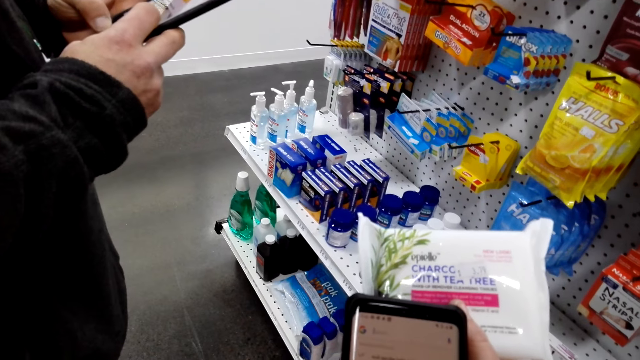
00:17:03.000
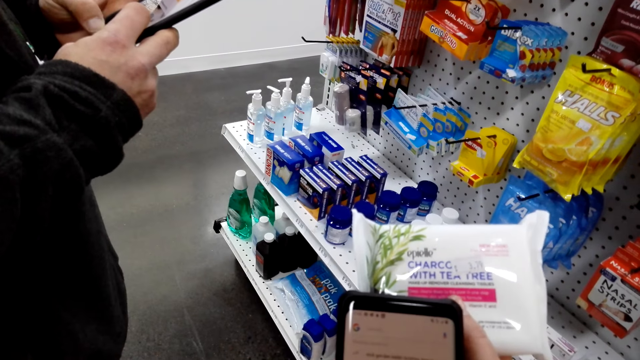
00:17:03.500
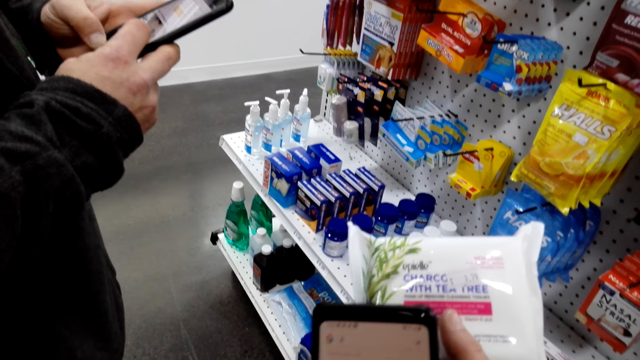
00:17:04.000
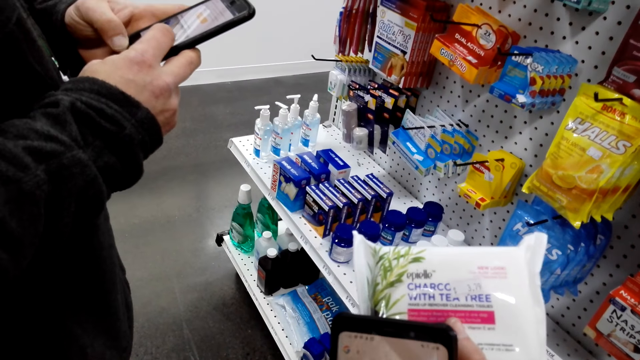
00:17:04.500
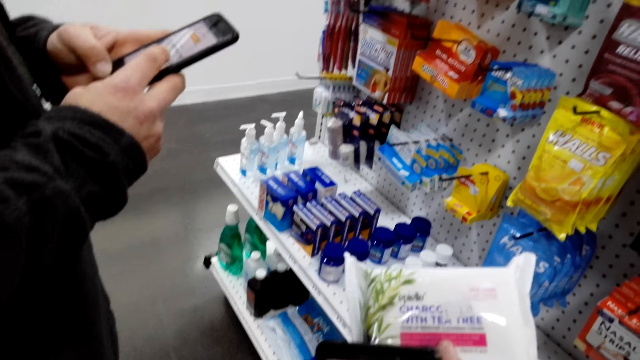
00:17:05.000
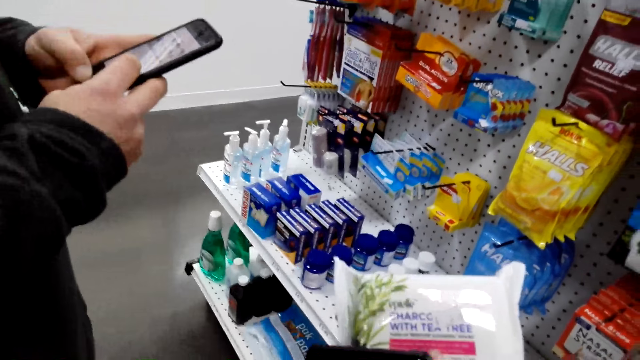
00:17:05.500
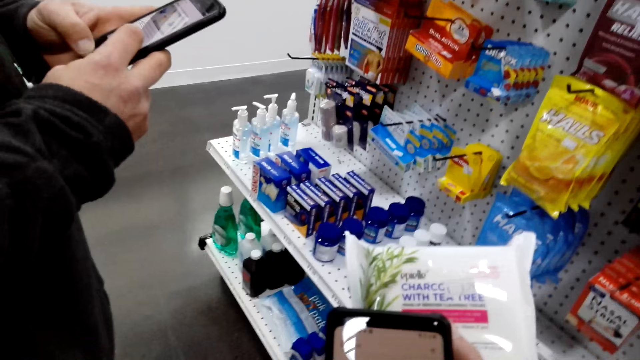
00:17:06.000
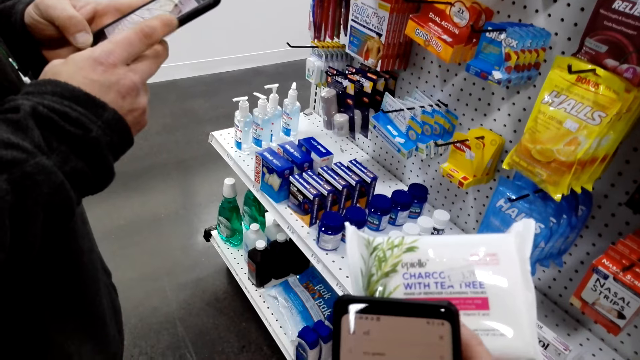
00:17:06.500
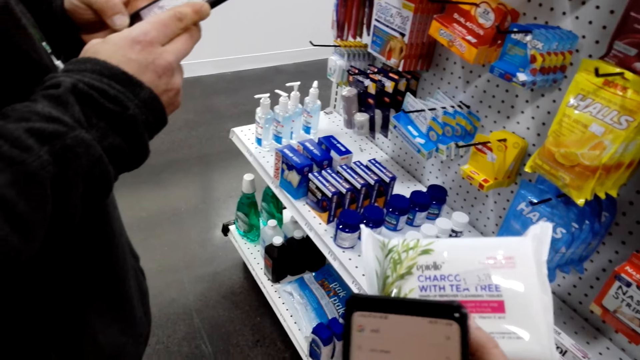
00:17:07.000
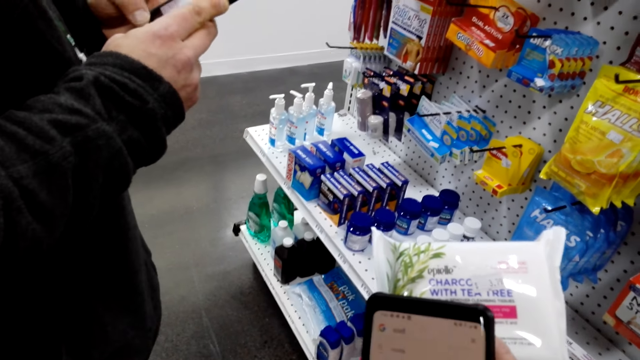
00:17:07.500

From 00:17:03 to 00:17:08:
The camera wearer operates a phone.

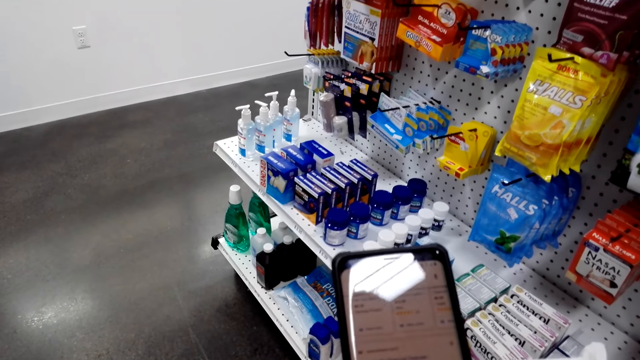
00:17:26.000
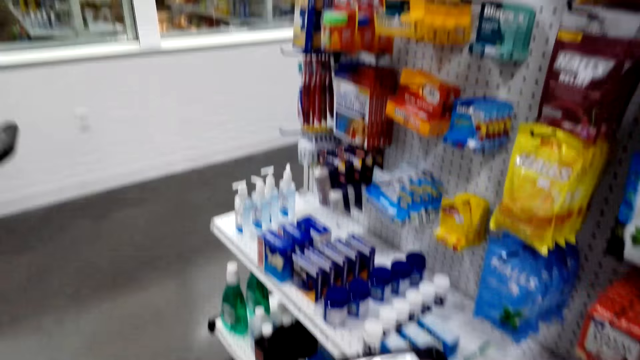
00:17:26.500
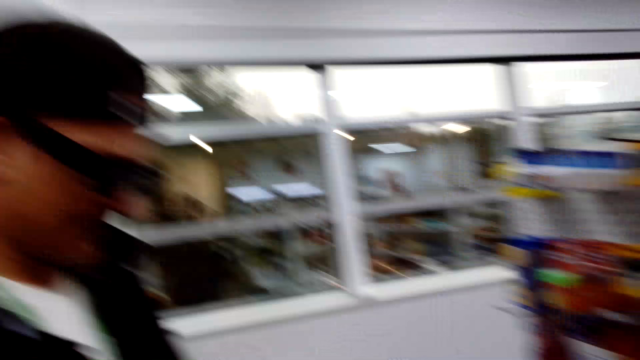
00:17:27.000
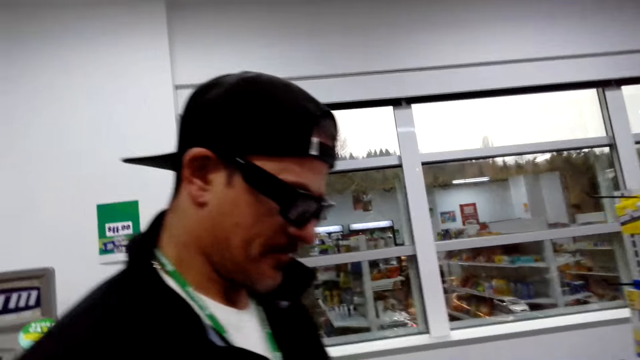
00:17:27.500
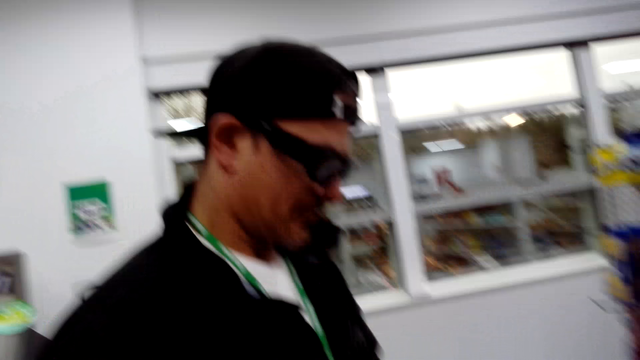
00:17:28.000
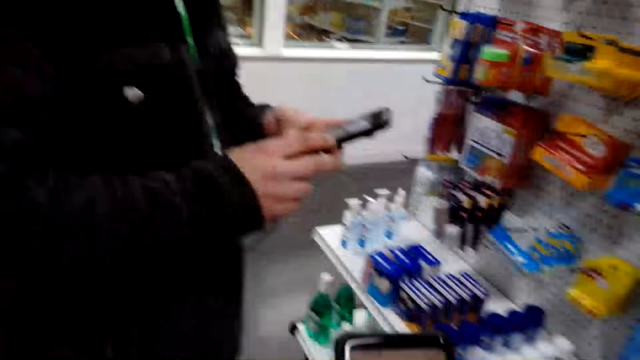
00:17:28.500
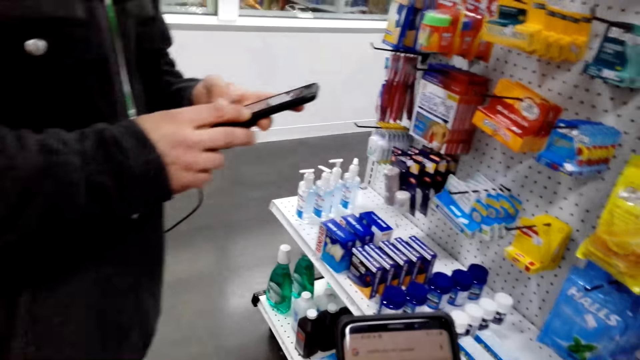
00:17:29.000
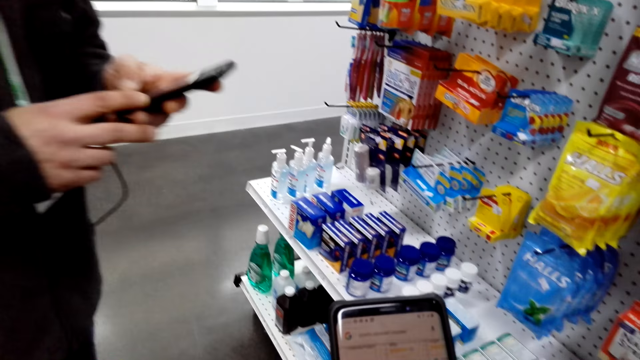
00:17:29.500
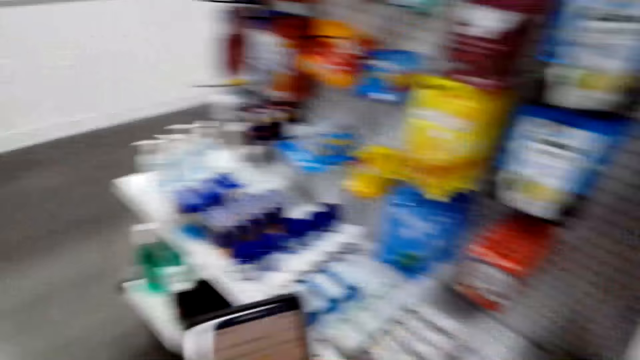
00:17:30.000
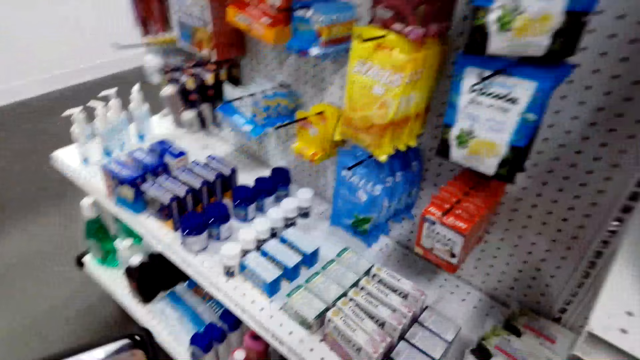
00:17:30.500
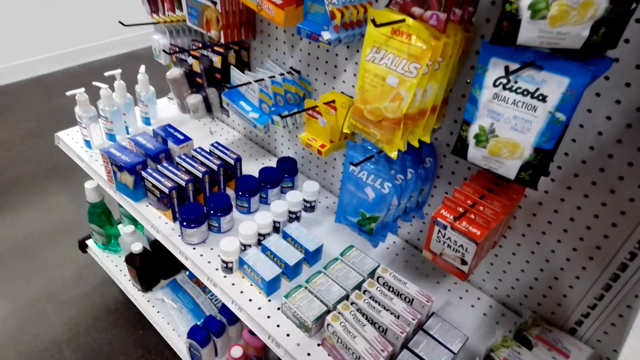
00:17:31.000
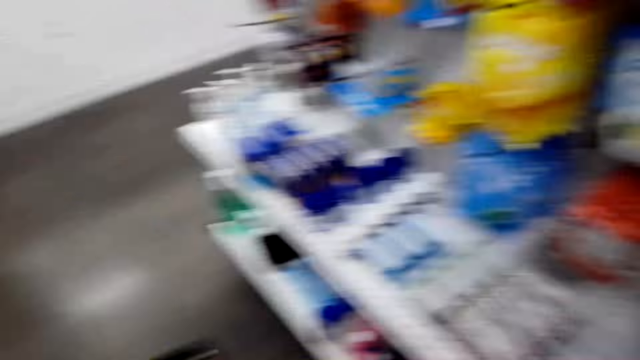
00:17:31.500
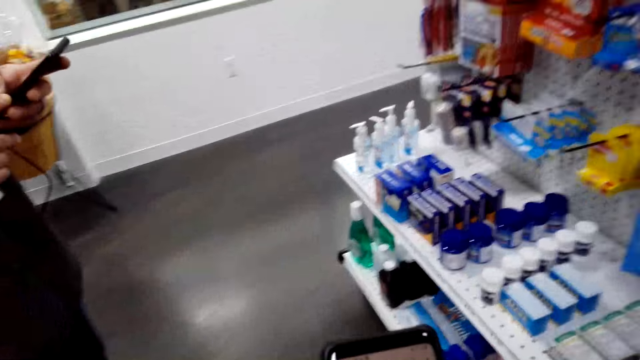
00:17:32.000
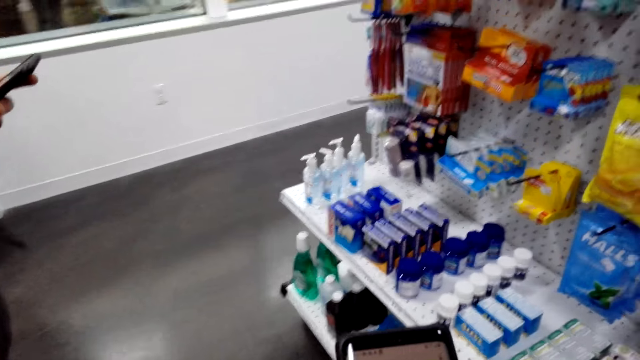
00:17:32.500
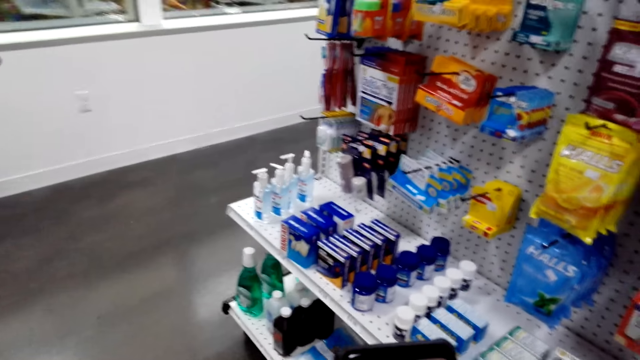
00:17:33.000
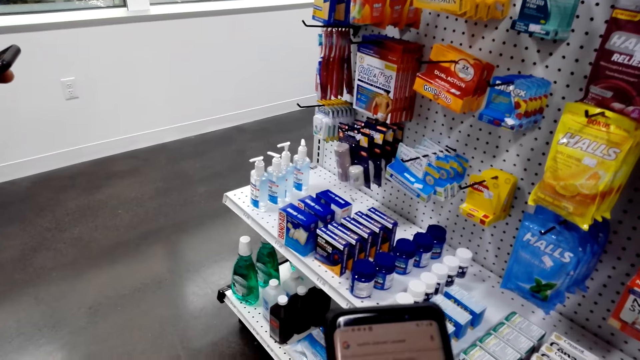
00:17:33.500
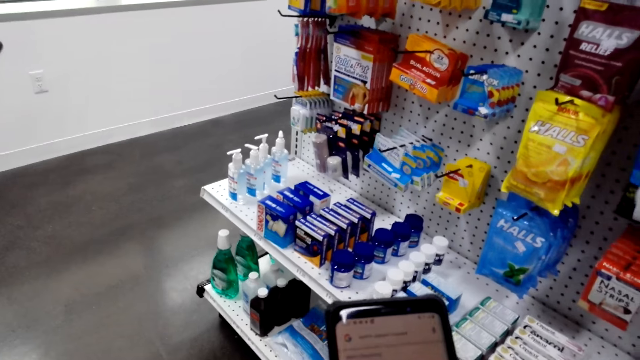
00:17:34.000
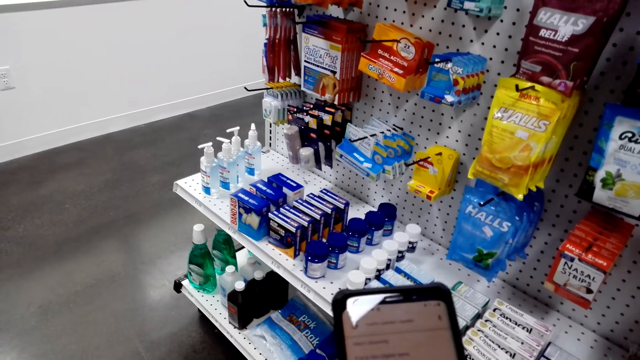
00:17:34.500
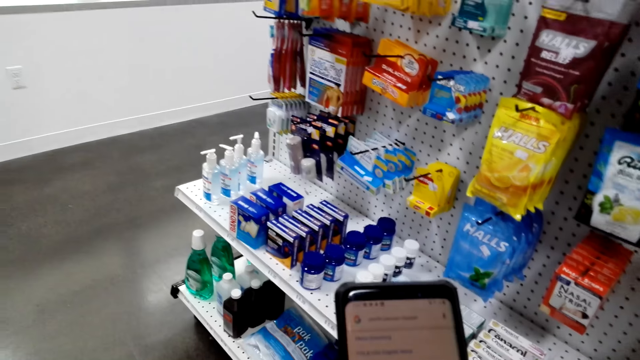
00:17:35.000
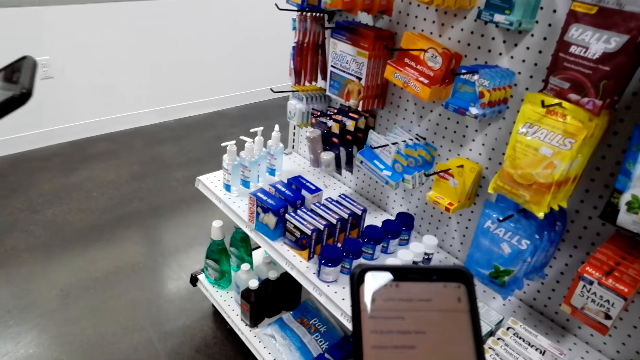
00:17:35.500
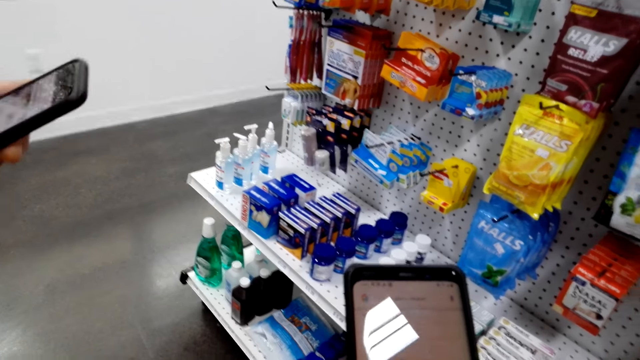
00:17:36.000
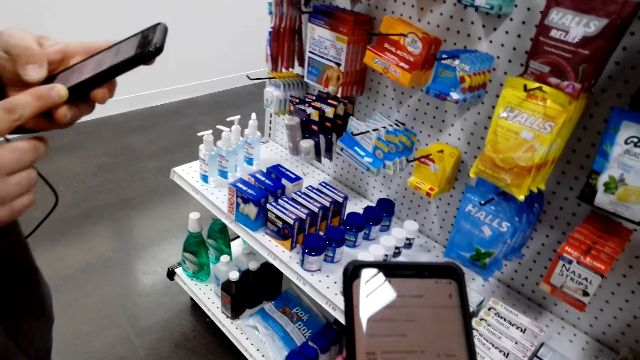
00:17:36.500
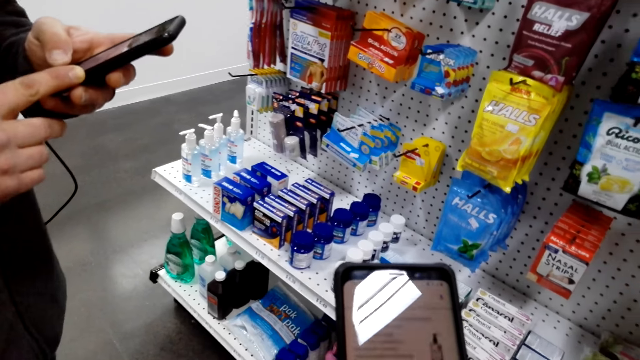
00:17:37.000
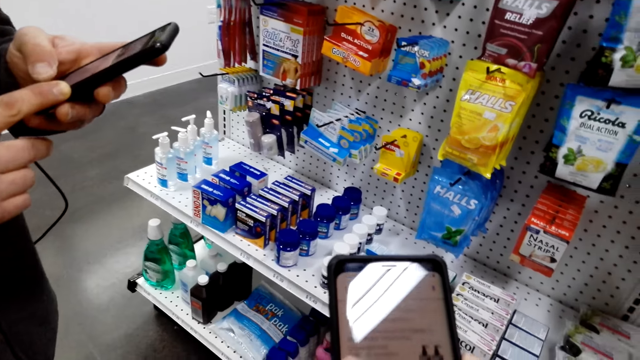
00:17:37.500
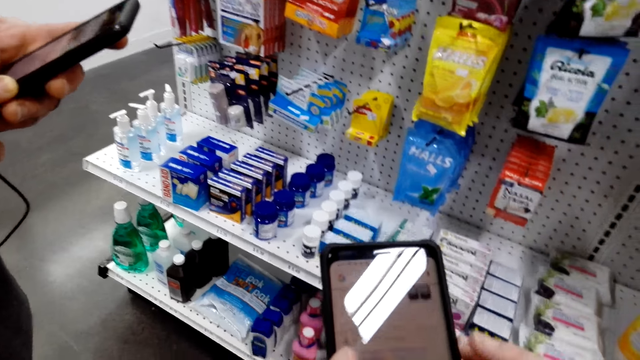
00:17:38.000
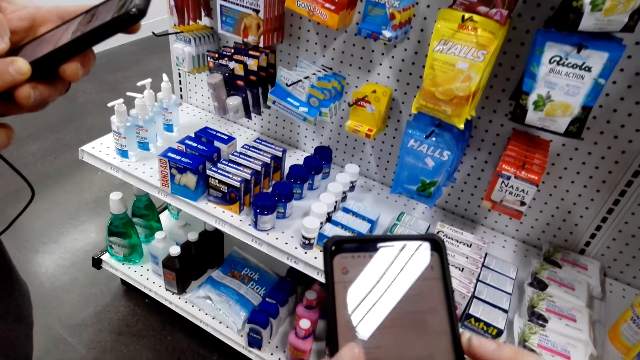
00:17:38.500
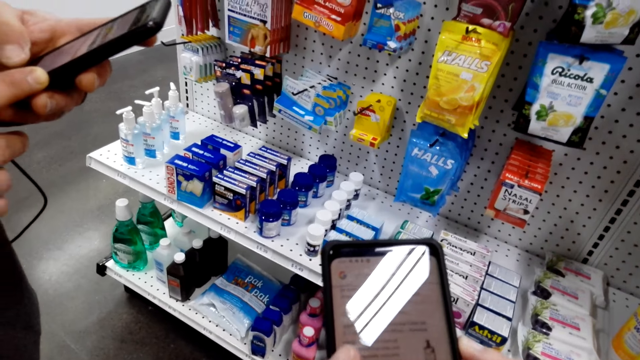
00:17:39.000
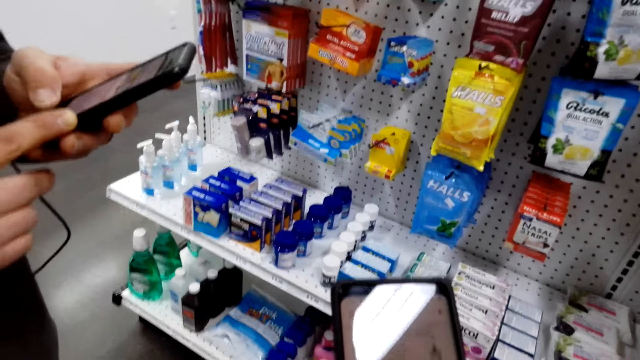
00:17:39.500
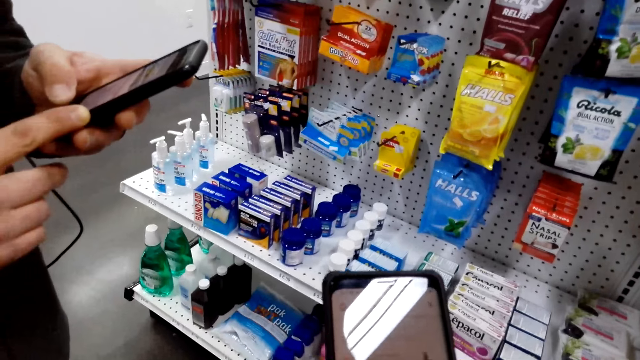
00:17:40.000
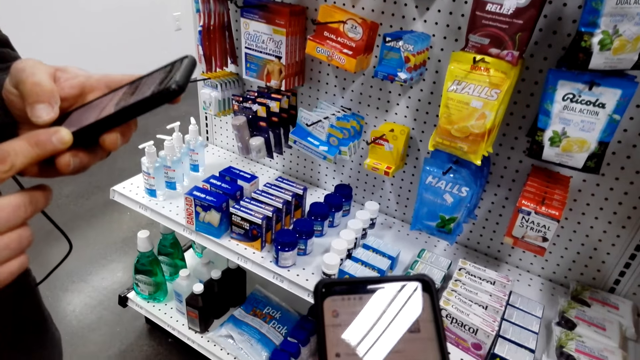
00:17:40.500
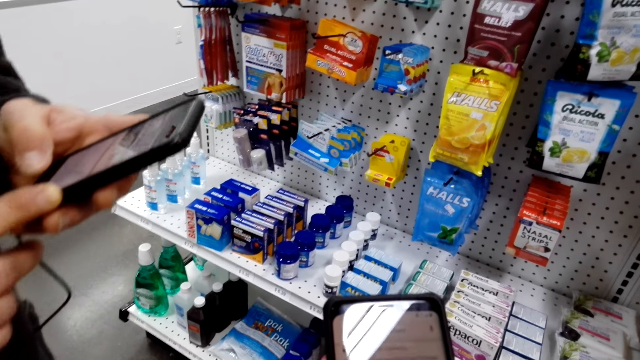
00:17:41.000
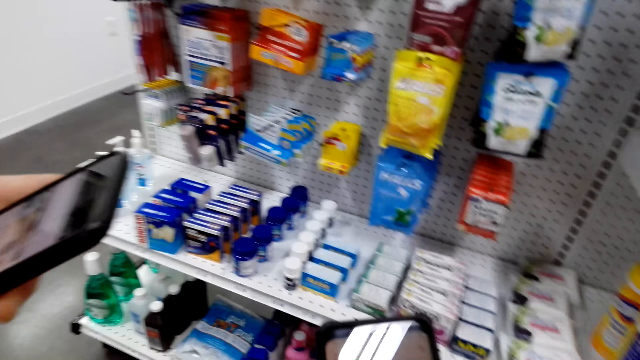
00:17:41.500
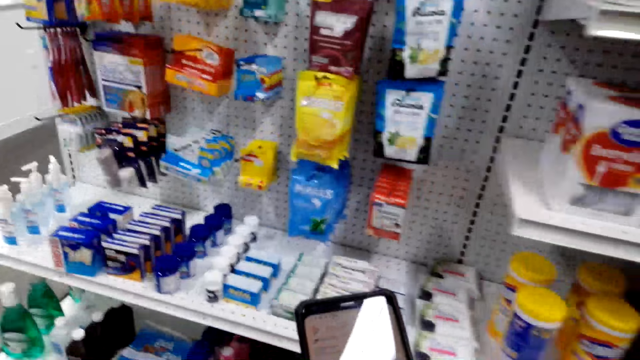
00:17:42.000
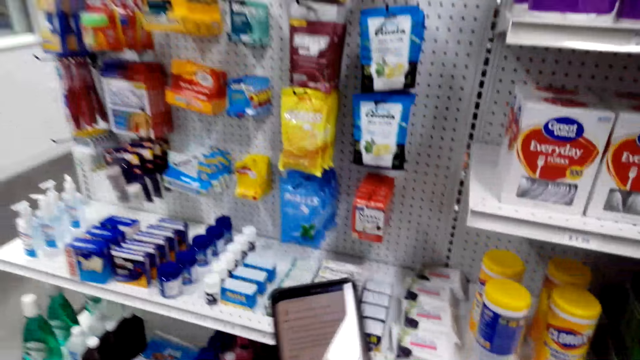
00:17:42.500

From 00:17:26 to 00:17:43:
The camera wearer converses with a man. They look around. They operate a phone. They view items on a supermarket shelving. They operate the phone.
